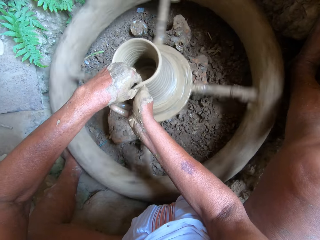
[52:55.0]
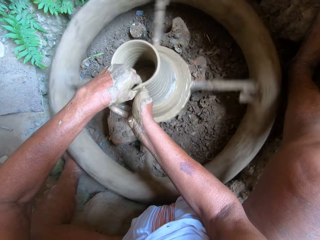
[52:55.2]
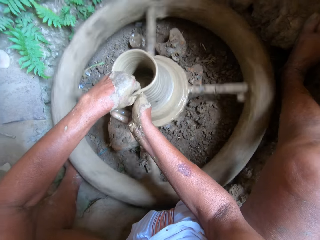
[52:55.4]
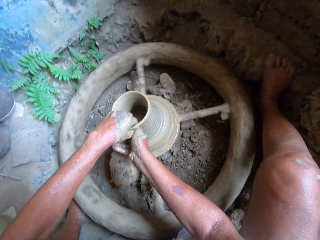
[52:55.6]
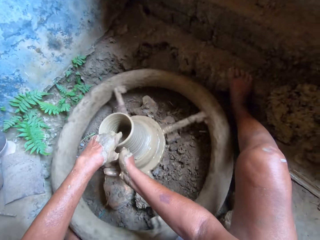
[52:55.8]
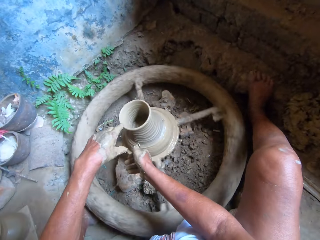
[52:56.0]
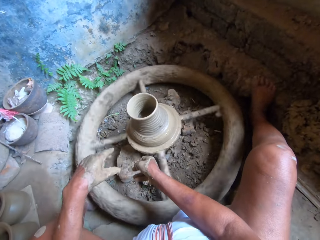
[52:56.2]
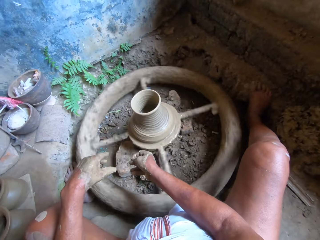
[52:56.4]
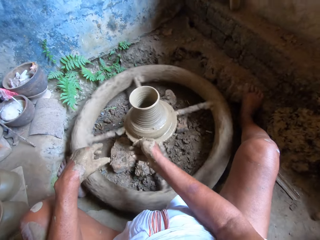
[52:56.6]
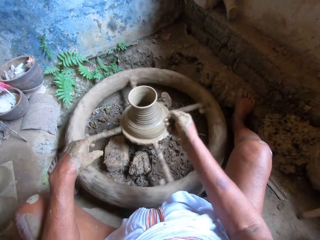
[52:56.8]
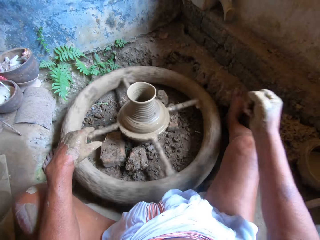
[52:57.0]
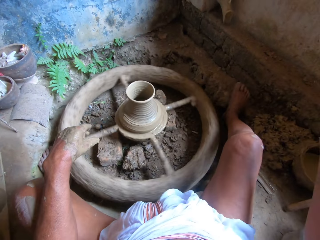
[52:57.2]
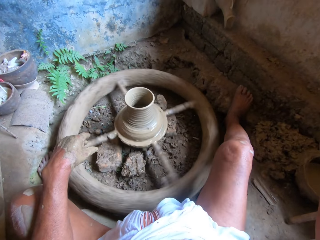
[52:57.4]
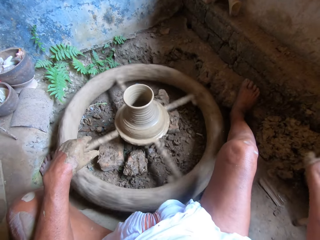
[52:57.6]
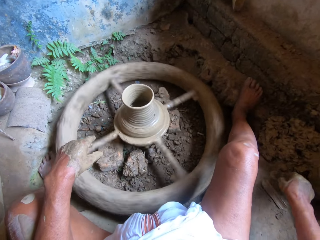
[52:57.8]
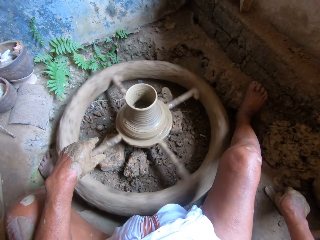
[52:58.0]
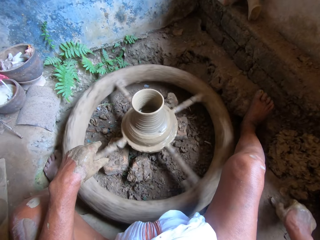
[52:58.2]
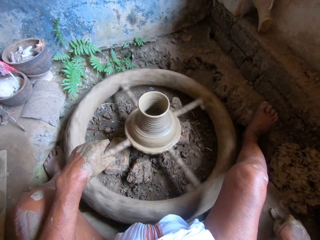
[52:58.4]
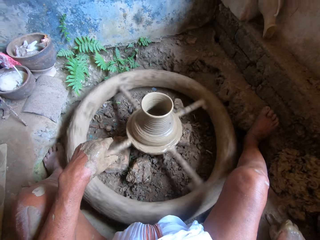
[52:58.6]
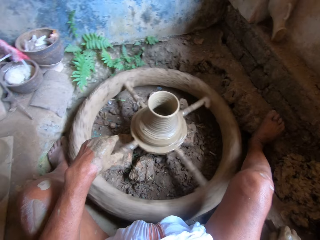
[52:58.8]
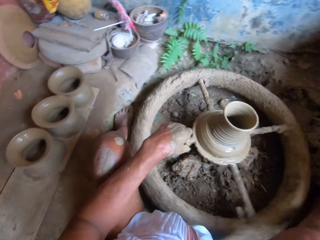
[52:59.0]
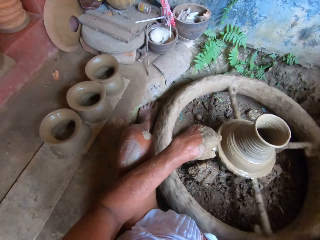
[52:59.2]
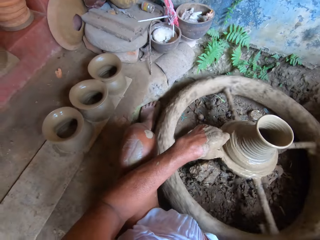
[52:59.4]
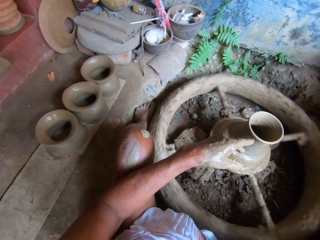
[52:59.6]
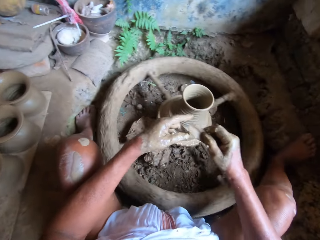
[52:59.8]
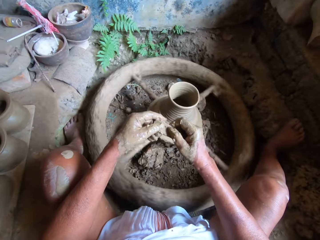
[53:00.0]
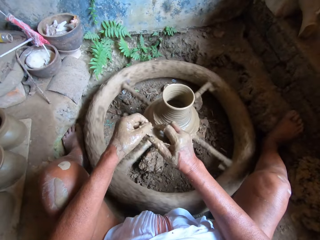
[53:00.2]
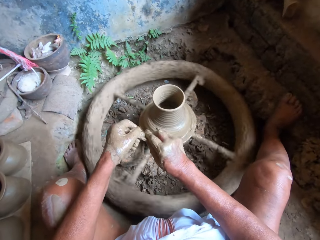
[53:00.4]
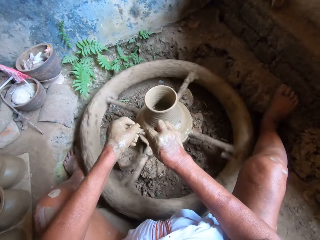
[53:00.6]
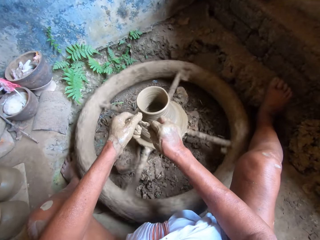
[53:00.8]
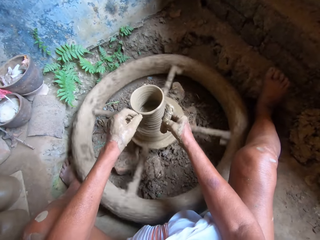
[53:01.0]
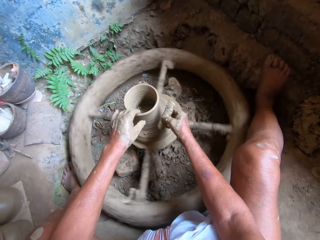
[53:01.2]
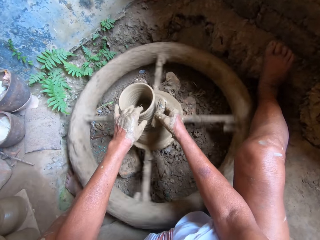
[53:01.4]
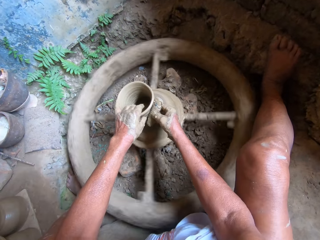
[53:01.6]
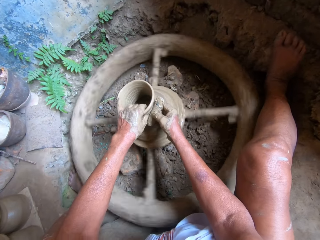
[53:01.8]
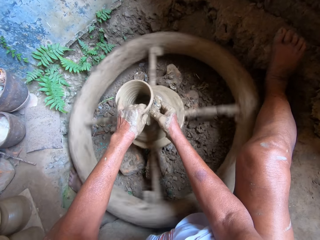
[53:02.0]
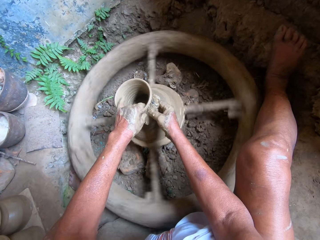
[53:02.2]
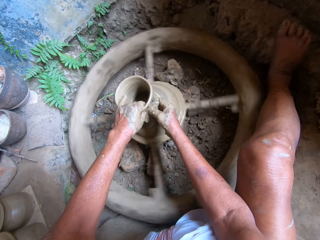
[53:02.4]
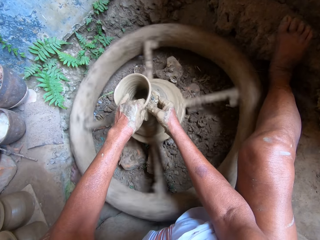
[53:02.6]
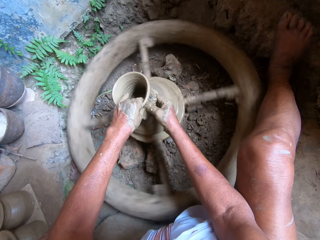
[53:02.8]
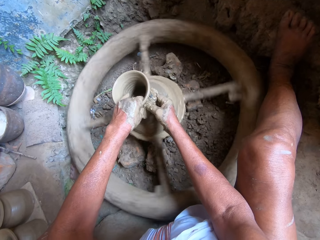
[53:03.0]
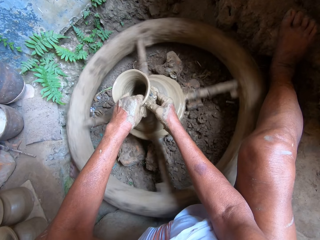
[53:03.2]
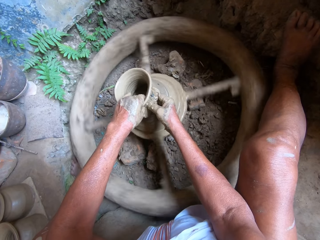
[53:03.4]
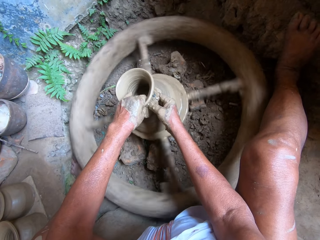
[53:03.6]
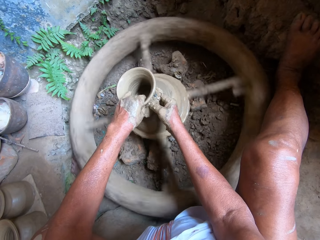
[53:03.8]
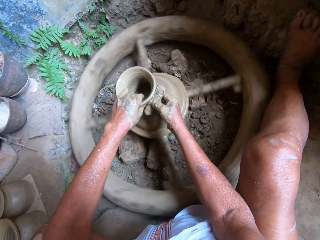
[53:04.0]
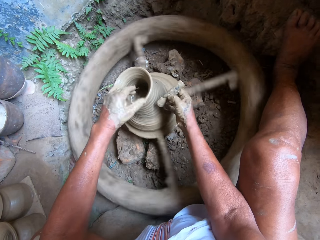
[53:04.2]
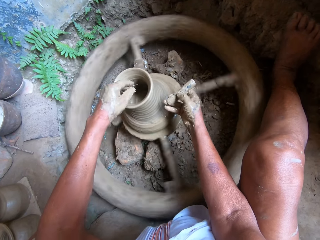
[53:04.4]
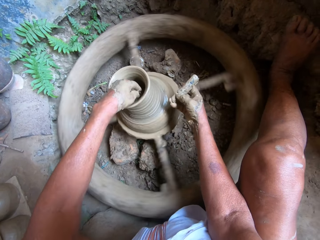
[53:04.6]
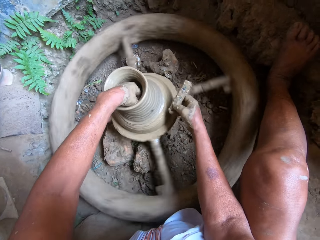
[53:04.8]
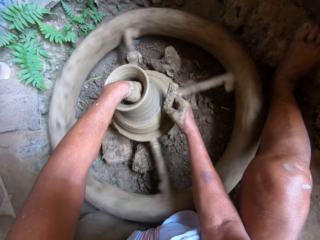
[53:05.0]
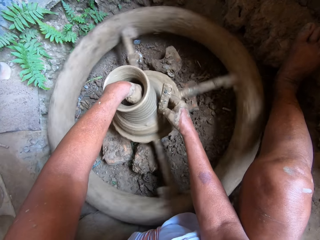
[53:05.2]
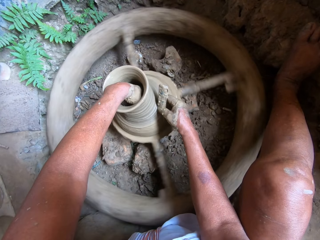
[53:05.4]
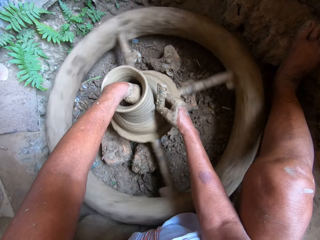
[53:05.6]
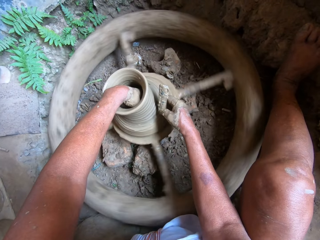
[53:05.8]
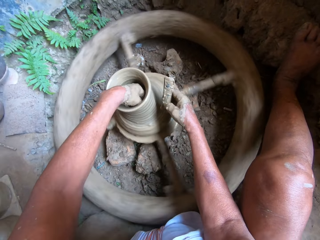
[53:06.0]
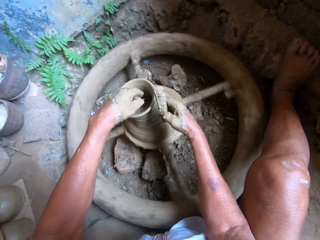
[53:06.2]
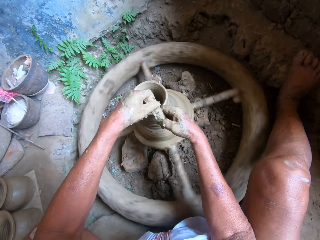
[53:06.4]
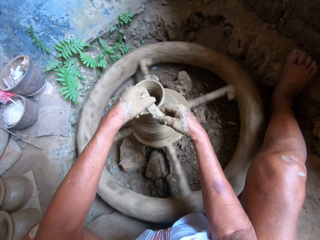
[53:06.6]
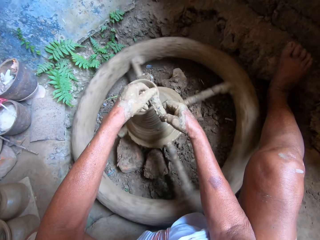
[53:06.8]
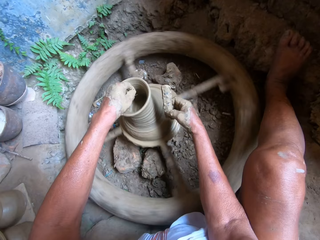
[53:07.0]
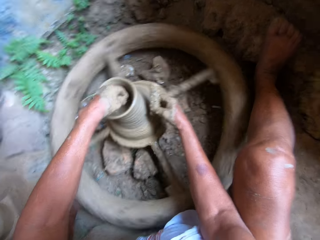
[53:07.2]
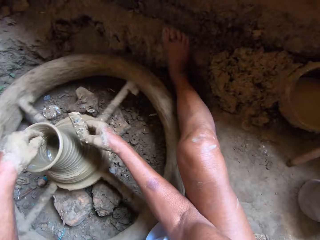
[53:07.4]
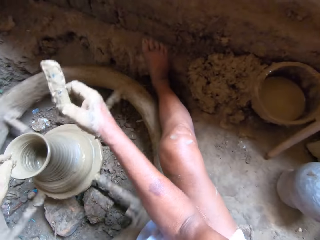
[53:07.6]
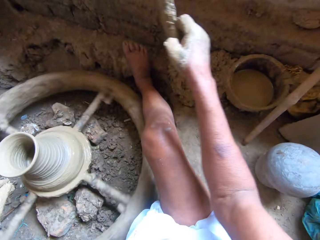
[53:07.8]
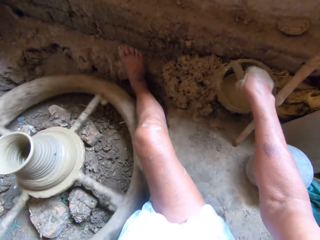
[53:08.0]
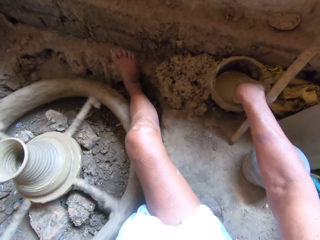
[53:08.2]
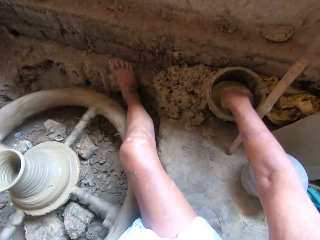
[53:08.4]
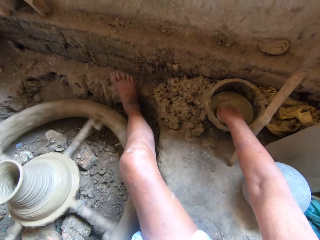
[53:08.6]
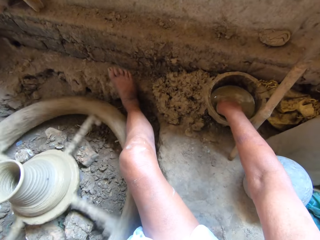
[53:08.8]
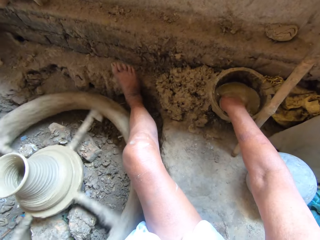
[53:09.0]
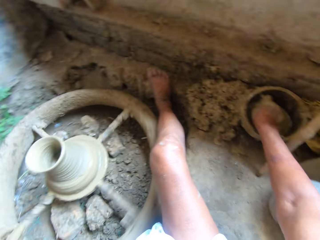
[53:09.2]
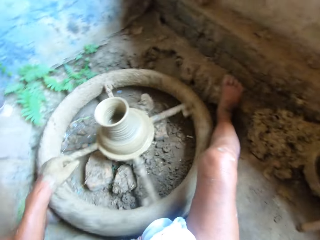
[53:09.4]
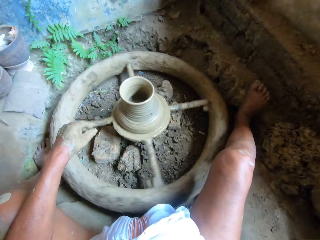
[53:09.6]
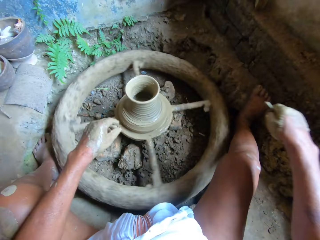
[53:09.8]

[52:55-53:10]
The camera wearer moulds something on the moulding machine with both hands. He removes both hands from something in the moulding machine. He picks up a scraper or piece of wood from the ground with his right hand. He holds the scraper with both hands. He scrapes the clay on the pottery wheel with the scraper in his right hand. He holds the clay on the pottery wheel with his left hand. He shapes something using the piece of wood with his right hand. He removes the piece of wood from the mould. He dips his left hand inside the mould. He removes his left hand from the mould. He dips the scraper in a bowl of water on the ground with his right hand.

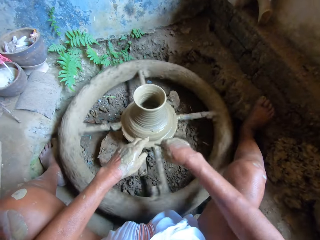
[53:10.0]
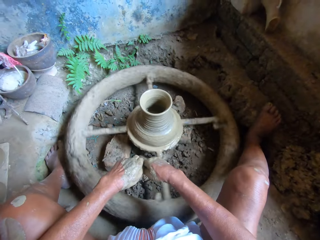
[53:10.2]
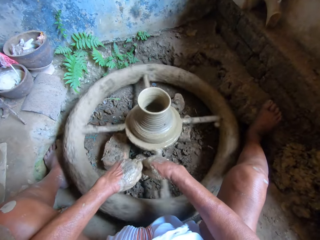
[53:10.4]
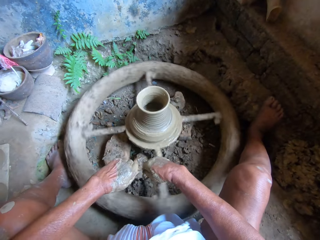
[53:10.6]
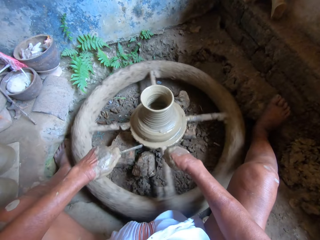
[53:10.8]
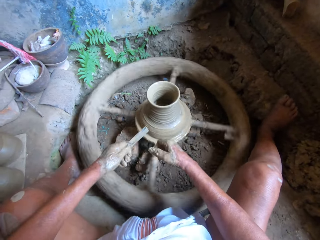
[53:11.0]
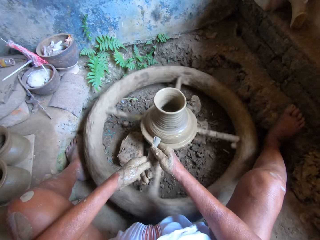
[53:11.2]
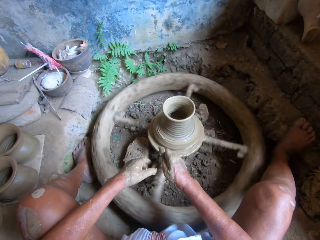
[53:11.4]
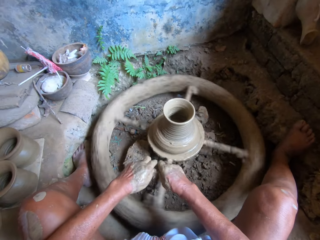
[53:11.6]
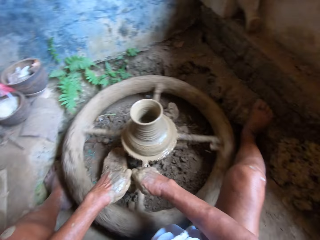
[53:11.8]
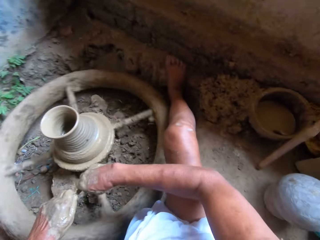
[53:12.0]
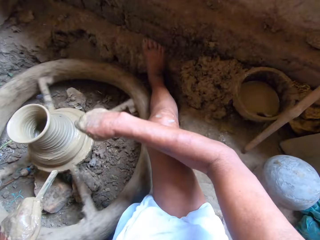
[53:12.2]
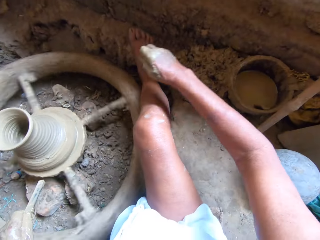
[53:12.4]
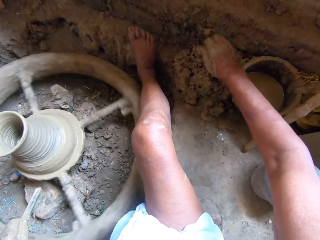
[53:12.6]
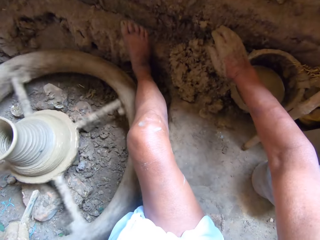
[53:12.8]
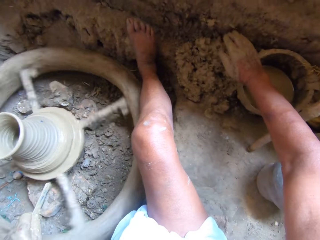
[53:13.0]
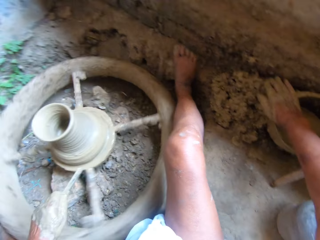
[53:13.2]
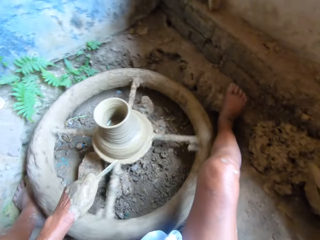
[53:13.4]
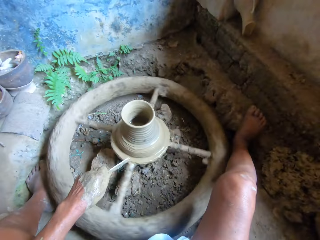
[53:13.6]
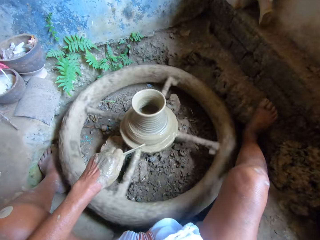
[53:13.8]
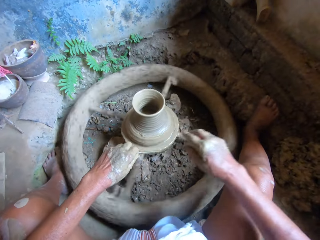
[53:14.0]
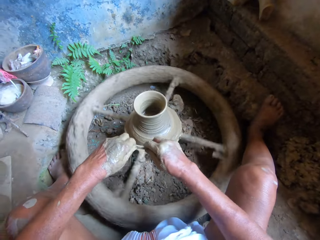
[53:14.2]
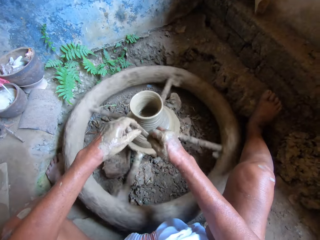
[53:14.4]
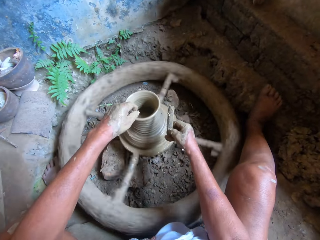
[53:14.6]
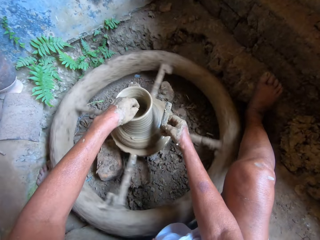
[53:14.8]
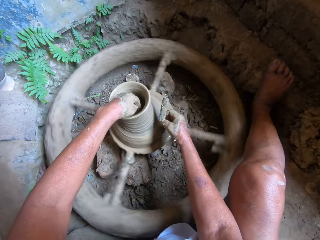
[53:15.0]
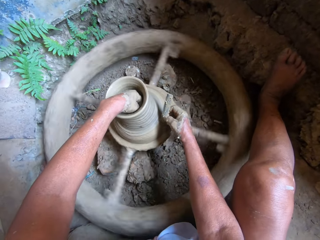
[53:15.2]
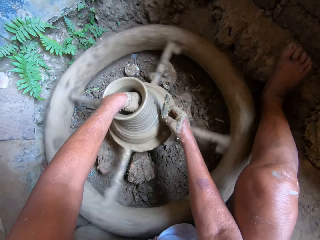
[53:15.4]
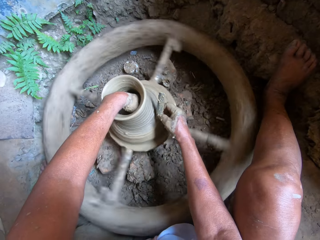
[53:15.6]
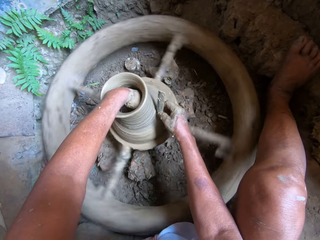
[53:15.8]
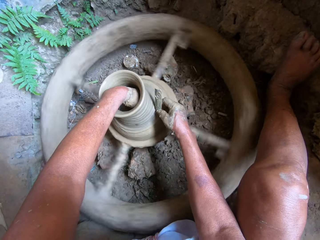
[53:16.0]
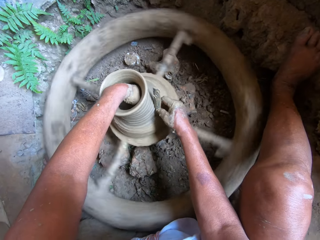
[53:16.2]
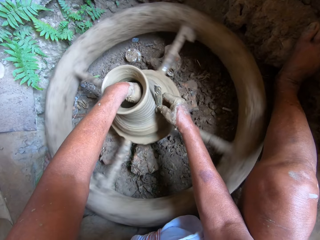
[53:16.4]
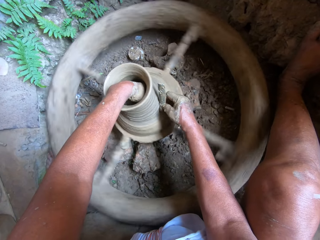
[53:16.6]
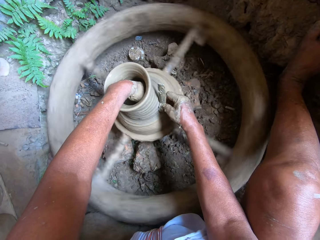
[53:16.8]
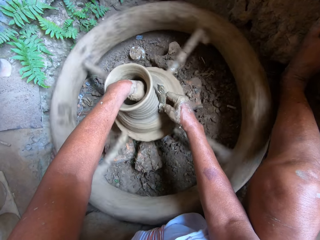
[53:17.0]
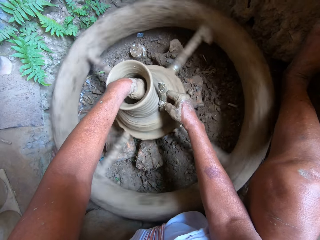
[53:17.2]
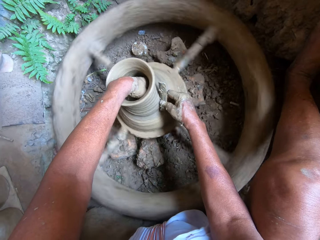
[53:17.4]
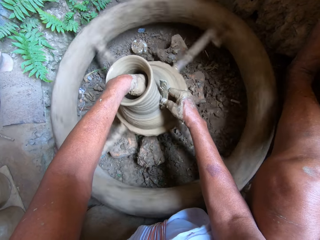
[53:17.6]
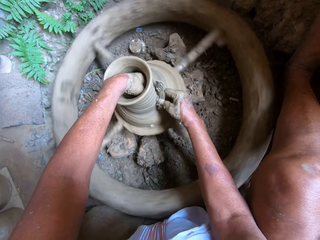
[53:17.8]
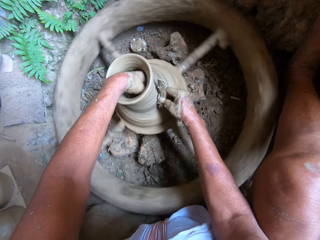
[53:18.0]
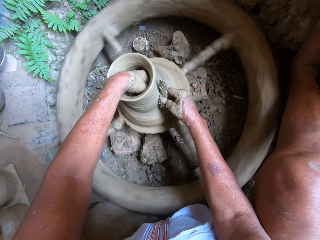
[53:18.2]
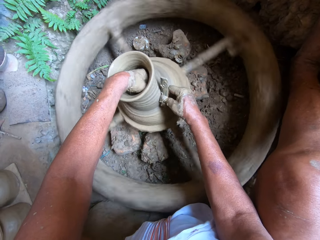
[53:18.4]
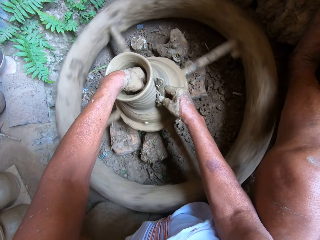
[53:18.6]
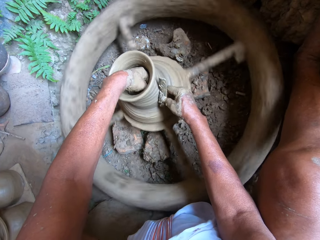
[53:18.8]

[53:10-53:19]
The camera wearer passes the scraper or piece of wood to his left hand with his right hand. He holds the piece of wood with both hands. He wipes the scraper in his left hand with his right hand. He wipes his right hand on the bowl of water on the ground. He passes the scraper to his right hand from his left hand. He holds the piece of wood with his right hand. He scrapes the clay on the pottery wheel with the scraper in his right hand. He dips his left hand inside the mould. He shapes something using the piece of wood with his right hand.
